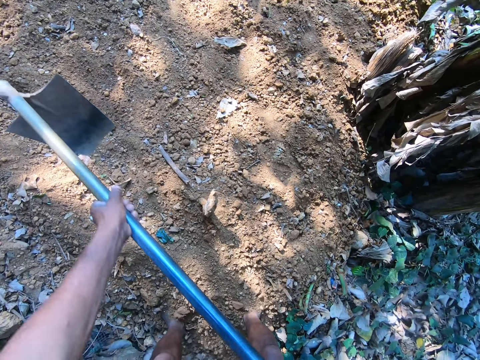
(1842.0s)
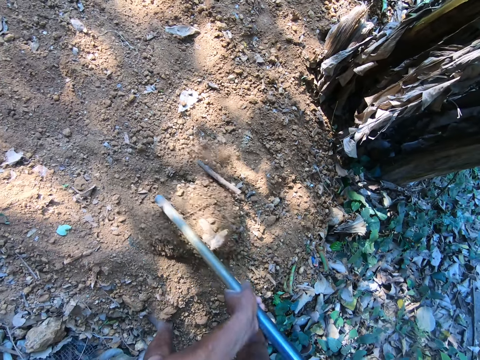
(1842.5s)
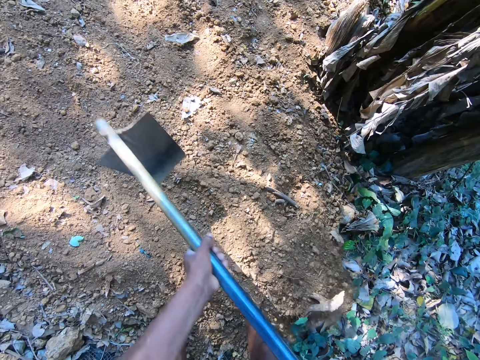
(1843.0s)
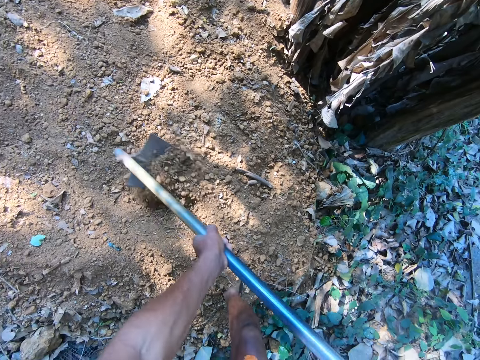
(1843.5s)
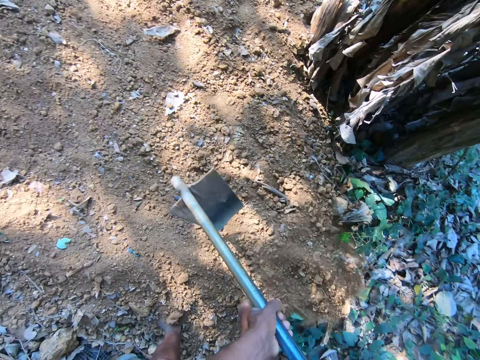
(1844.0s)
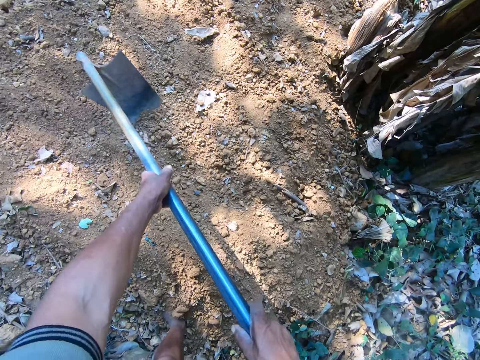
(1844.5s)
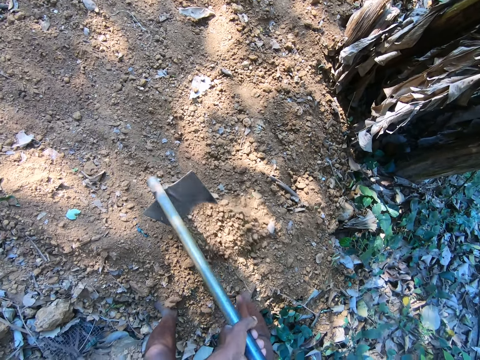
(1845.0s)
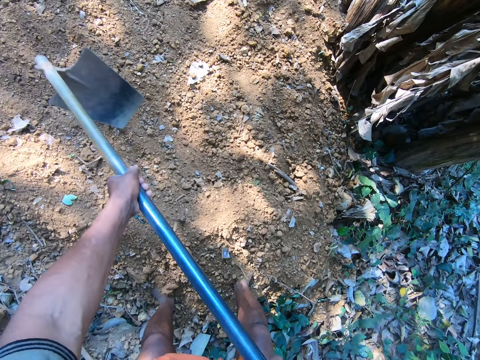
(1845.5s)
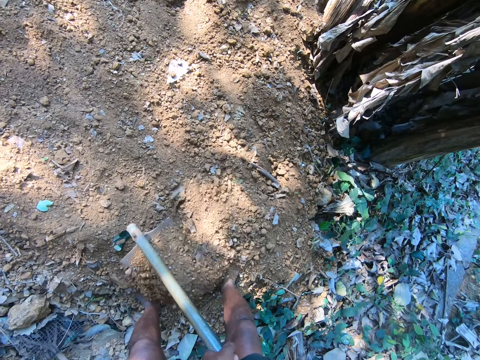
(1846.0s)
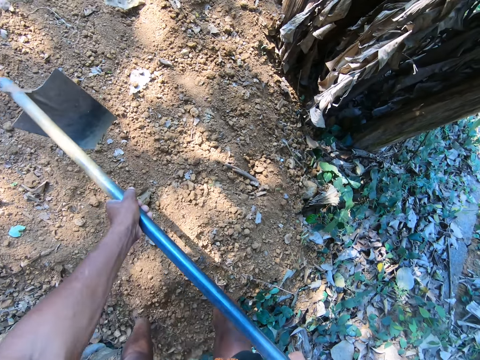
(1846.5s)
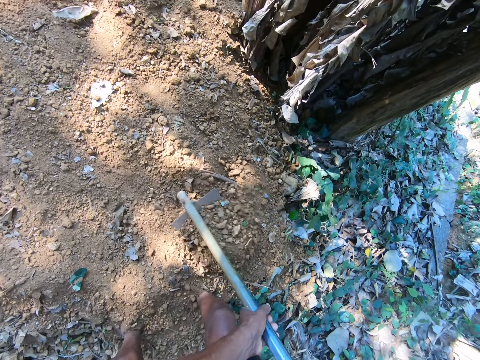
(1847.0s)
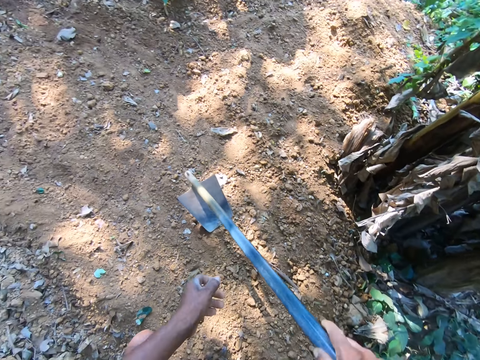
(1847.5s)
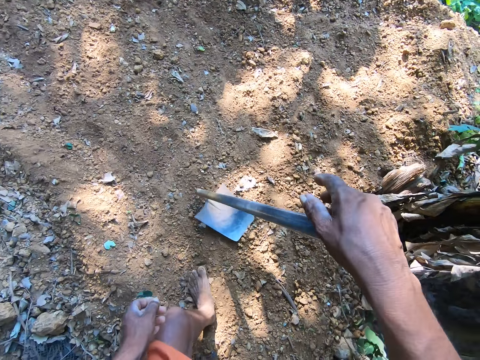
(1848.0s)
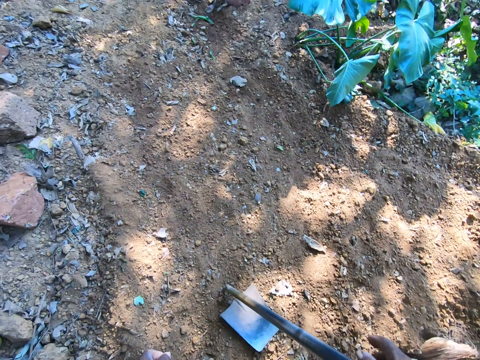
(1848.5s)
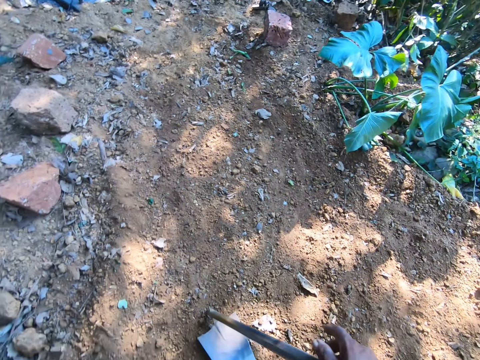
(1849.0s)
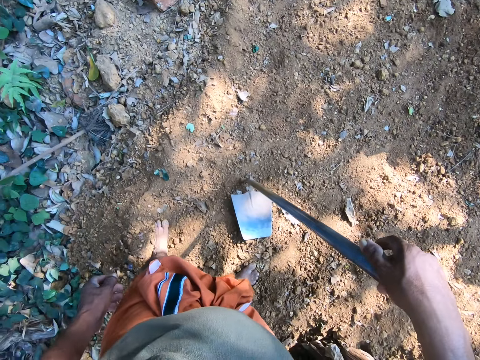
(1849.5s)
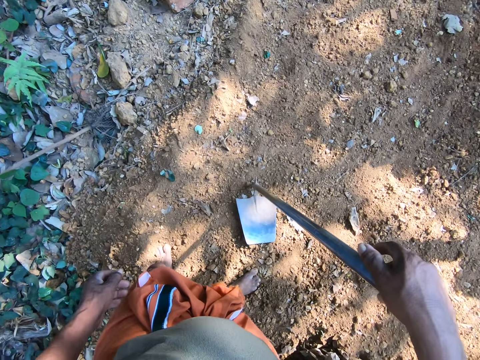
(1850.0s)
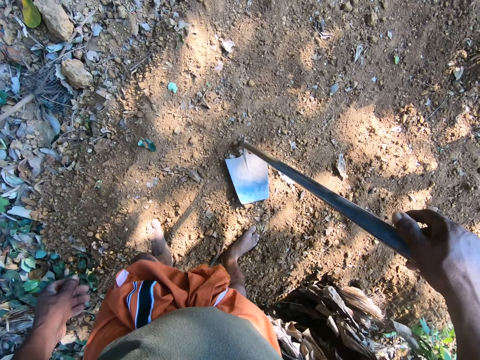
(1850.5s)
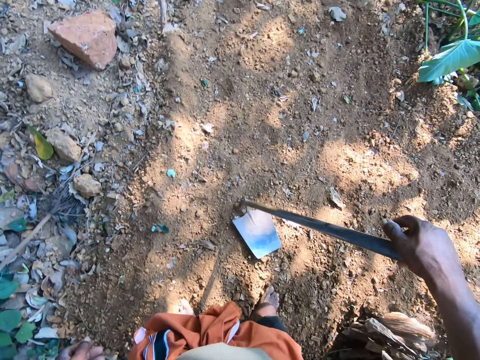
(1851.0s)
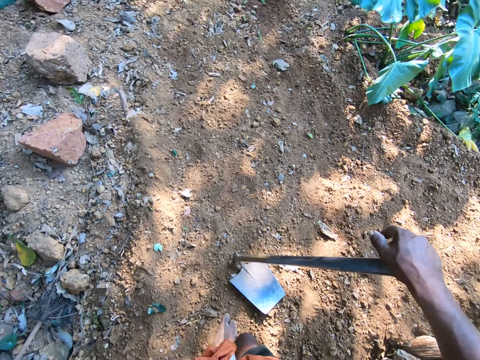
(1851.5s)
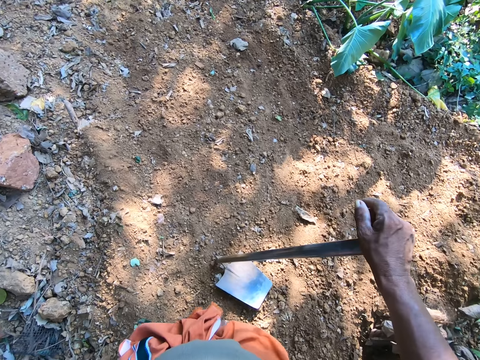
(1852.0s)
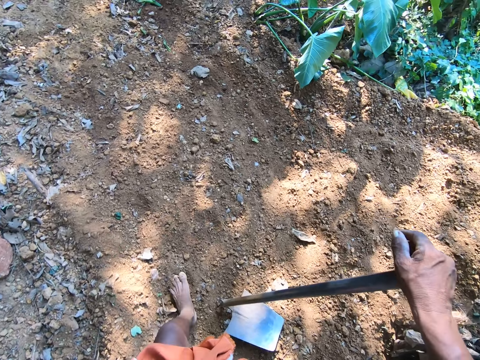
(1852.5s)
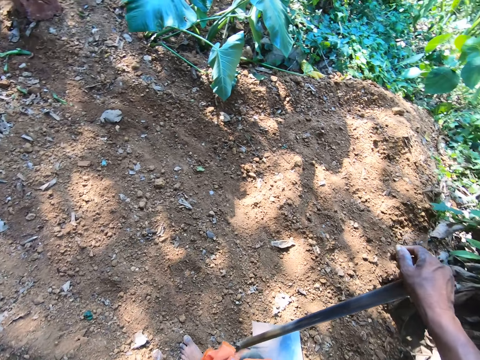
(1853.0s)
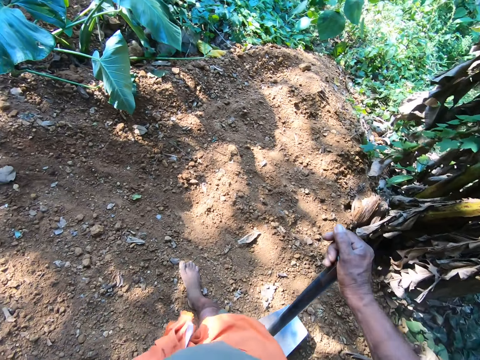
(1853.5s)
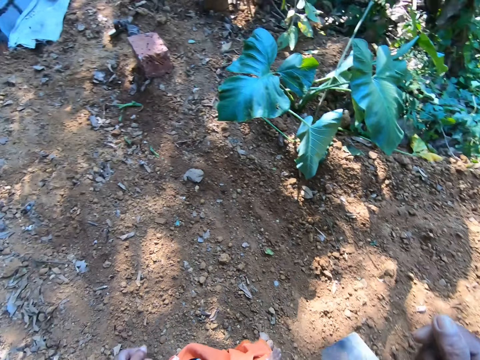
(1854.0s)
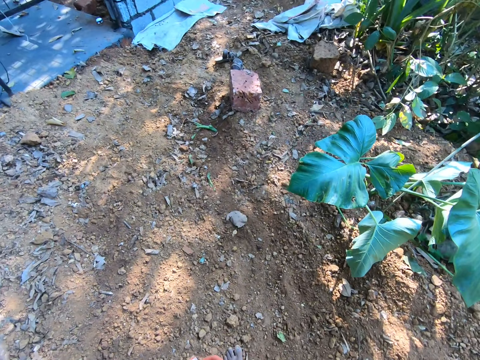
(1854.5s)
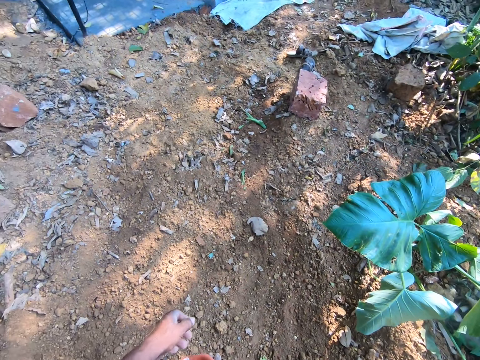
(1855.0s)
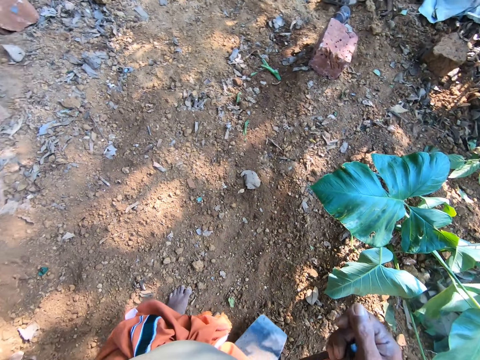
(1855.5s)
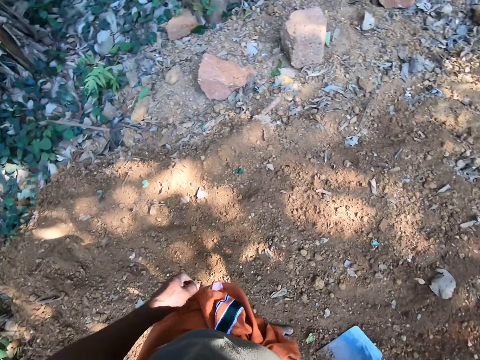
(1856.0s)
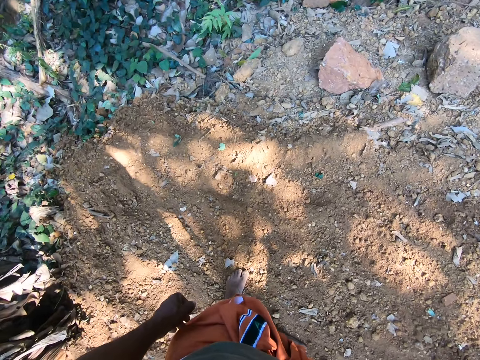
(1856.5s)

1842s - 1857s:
The camera wearer stares at the ground. They walk in the compound.

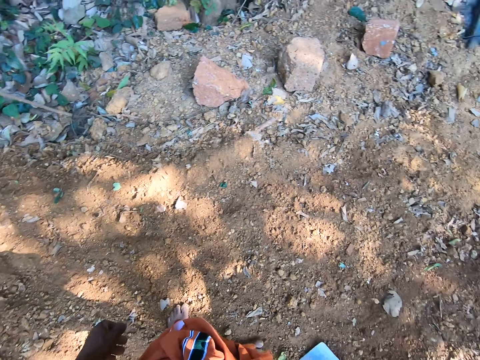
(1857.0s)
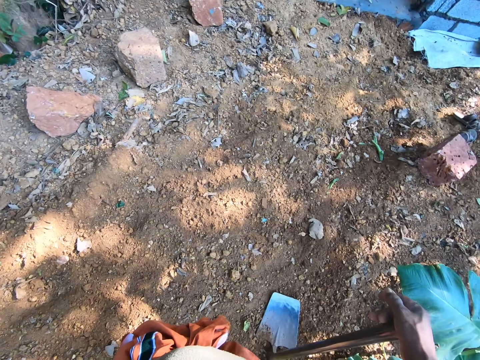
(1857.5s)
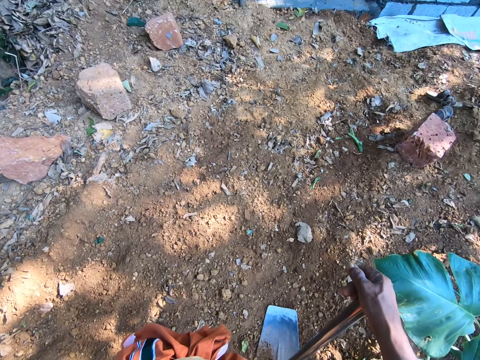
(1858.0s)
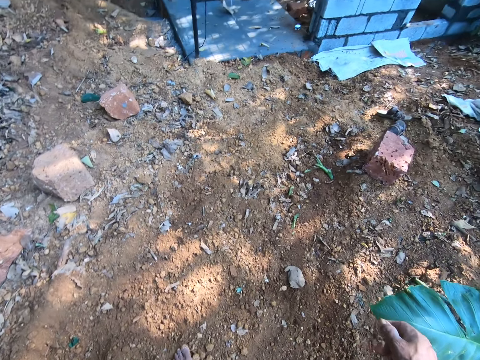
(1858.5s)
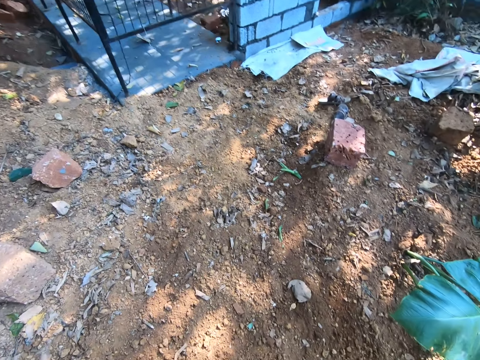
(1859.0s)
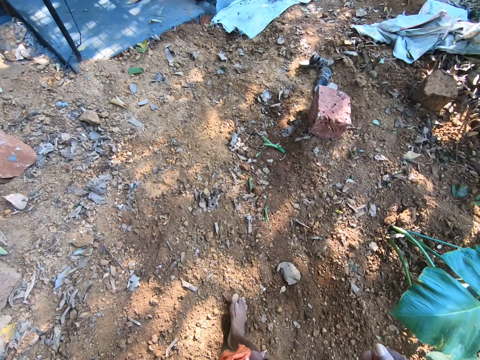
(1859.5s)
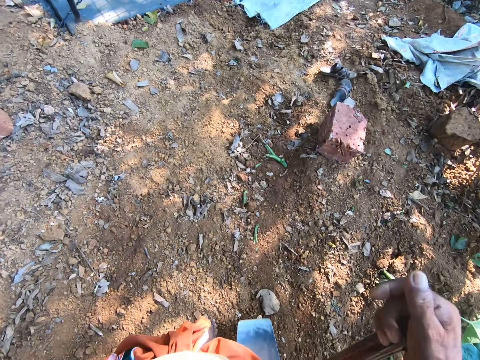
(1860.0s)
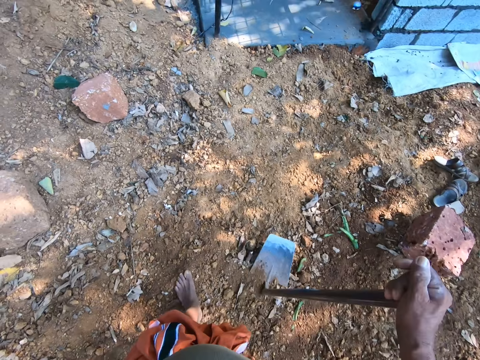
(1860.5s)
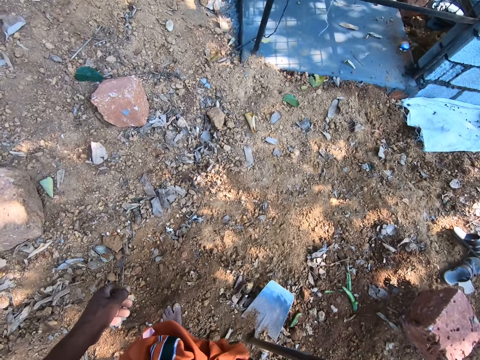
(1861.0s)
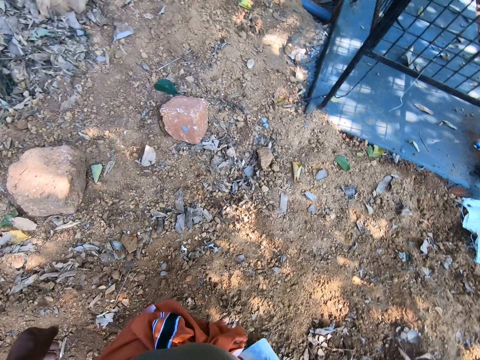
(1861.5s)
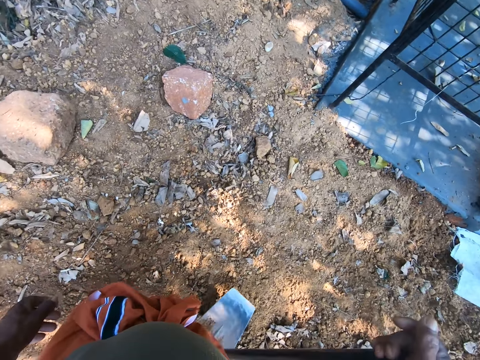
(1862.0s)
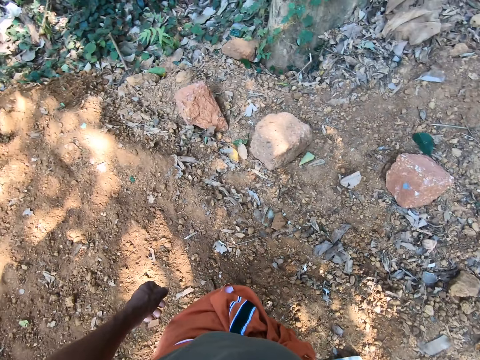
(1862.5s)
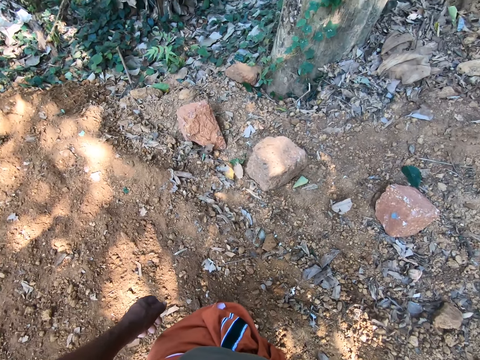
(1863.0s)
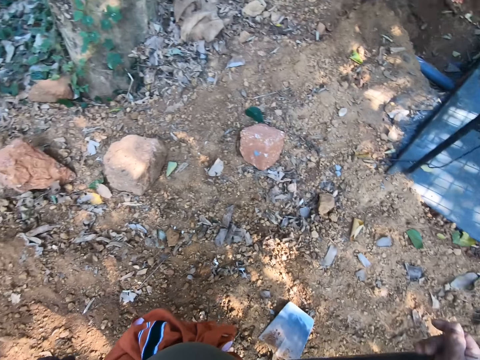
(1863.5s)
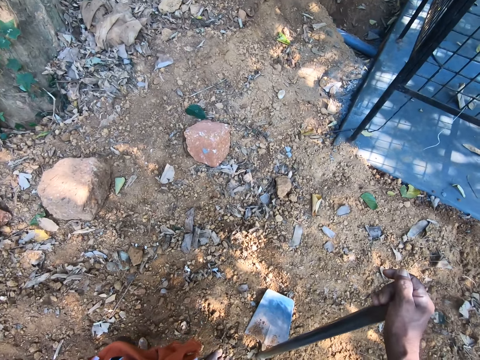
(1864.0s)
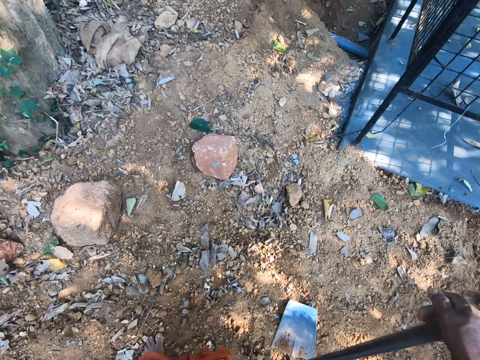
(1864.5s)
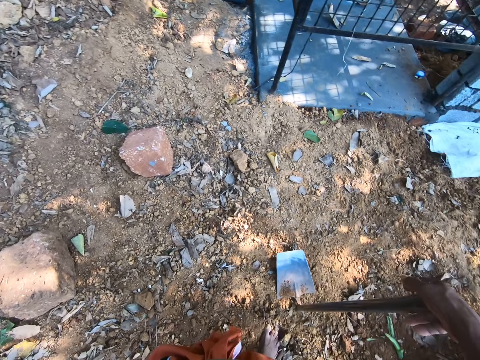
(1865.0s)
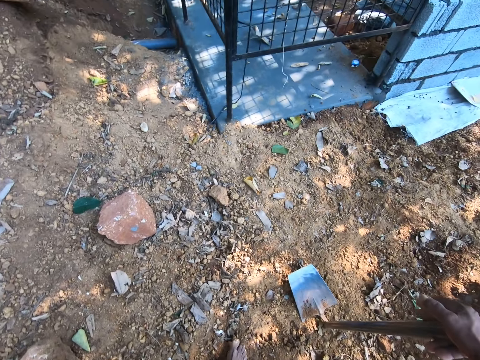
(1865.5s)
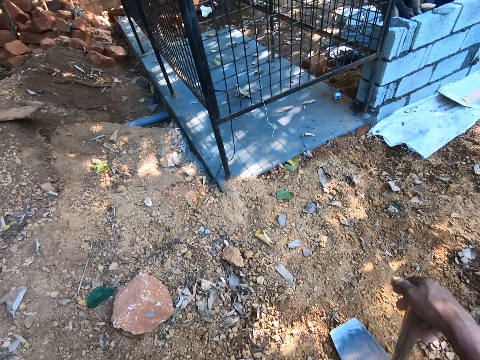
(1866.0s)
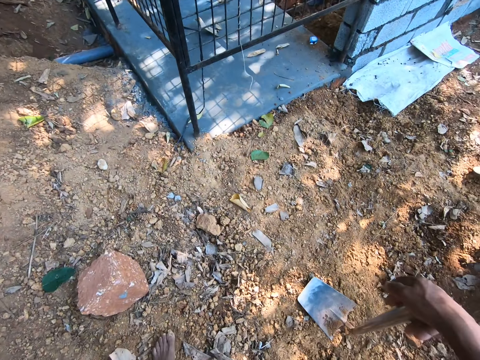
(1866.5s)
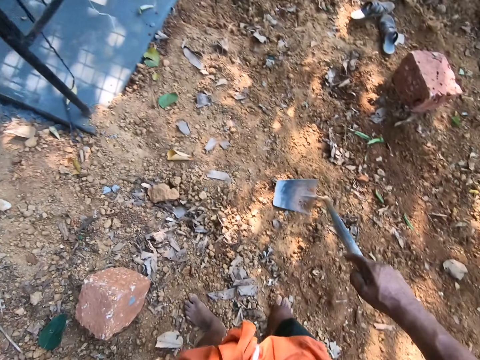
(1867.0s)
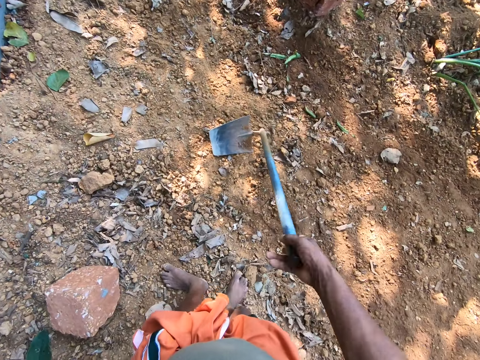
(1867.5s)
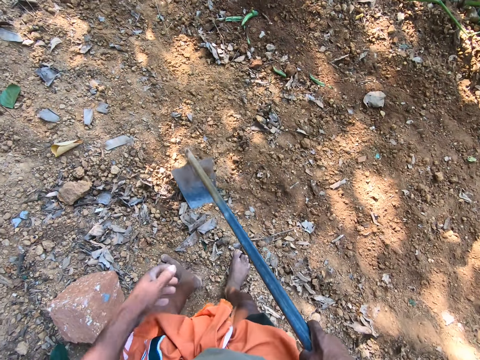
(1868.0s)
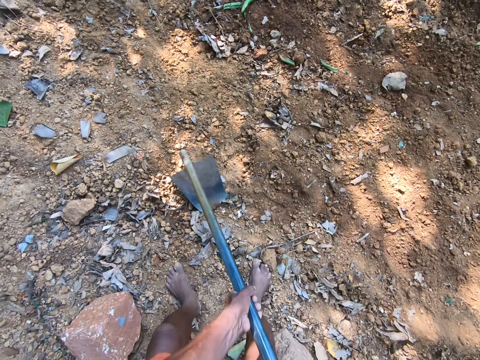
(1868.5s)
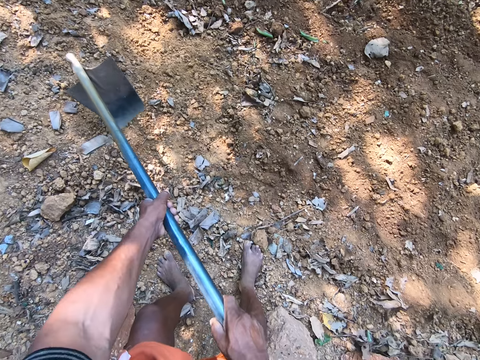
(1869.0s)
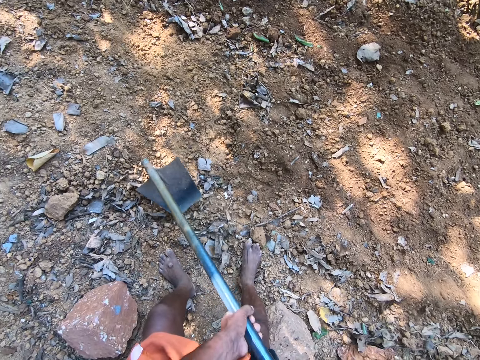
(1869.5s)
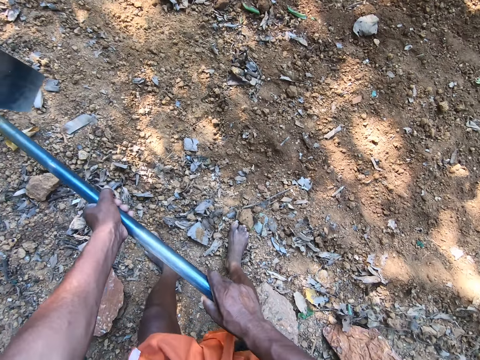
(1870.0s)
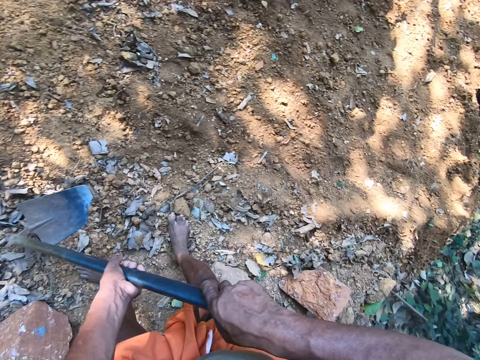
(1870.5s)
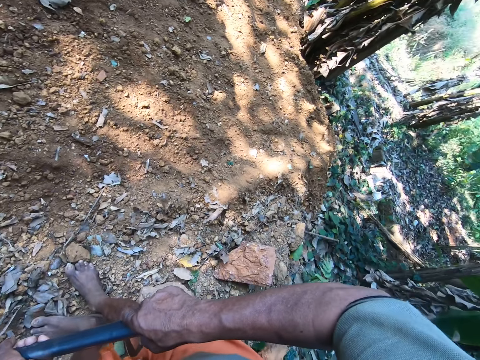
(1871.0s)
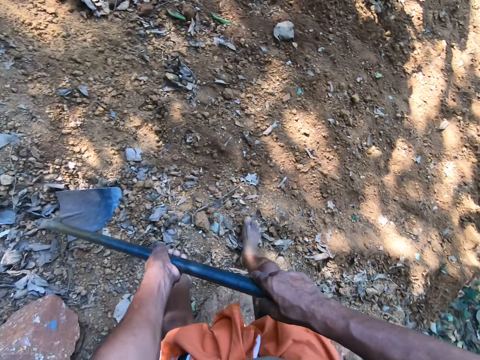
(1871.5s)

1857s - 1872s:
The camera wearer stares at the ground. They walk in the compound. They stare at the ground. They hold the hoe with the left hand. They gather sand on the ground with the hoe in both hands. They dig the soil using the hoe.
